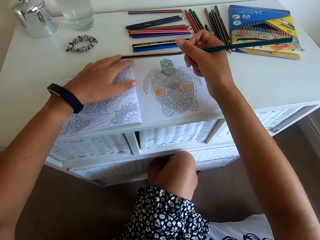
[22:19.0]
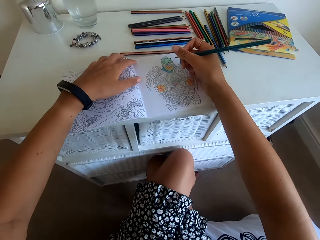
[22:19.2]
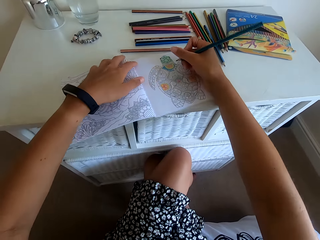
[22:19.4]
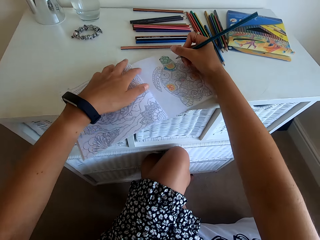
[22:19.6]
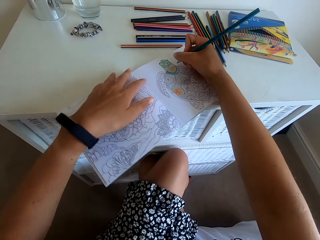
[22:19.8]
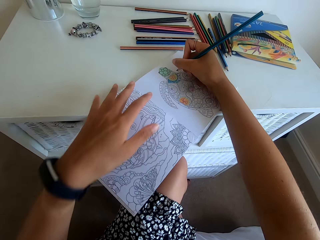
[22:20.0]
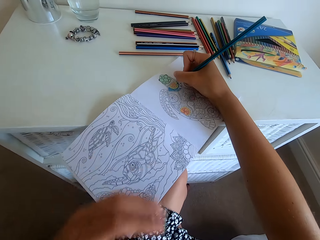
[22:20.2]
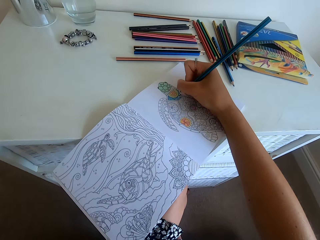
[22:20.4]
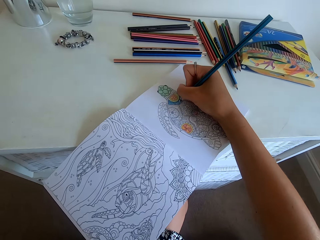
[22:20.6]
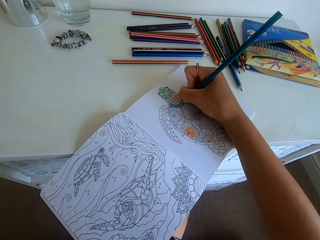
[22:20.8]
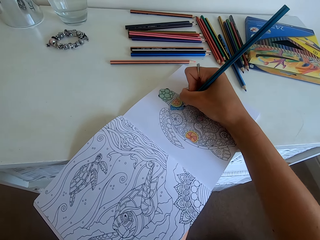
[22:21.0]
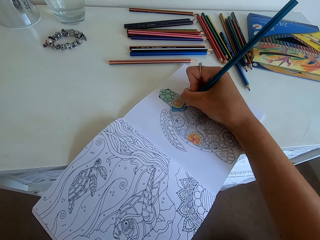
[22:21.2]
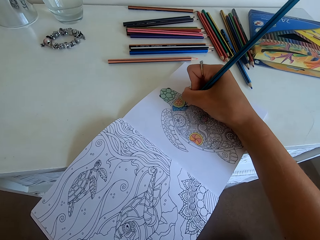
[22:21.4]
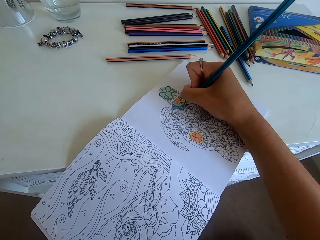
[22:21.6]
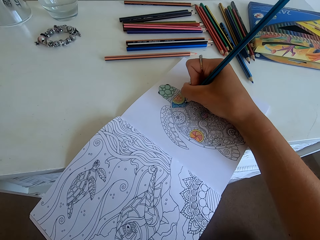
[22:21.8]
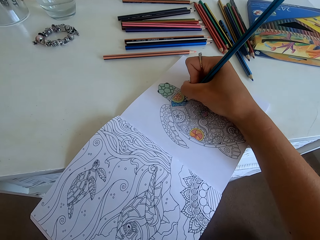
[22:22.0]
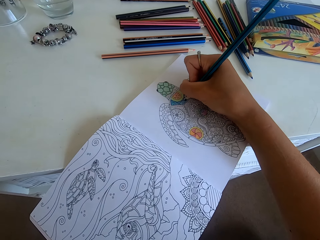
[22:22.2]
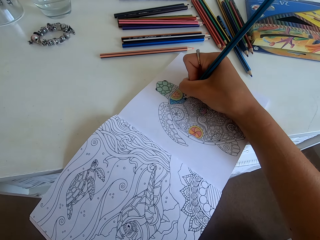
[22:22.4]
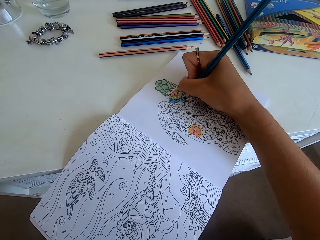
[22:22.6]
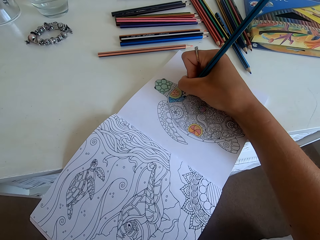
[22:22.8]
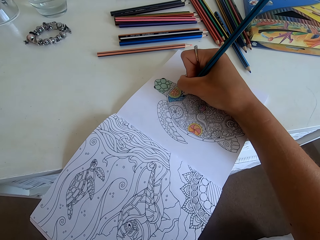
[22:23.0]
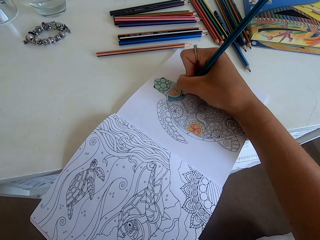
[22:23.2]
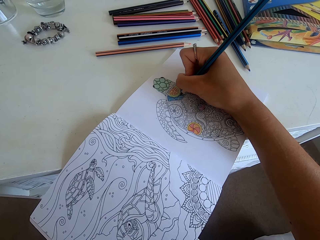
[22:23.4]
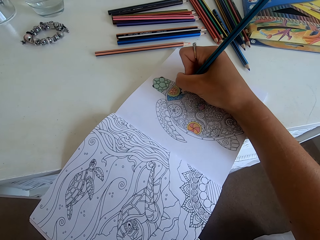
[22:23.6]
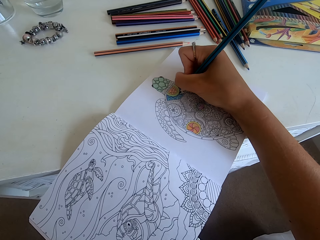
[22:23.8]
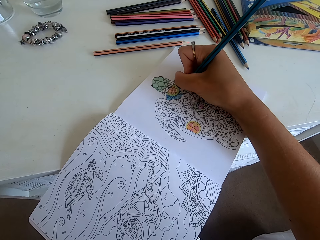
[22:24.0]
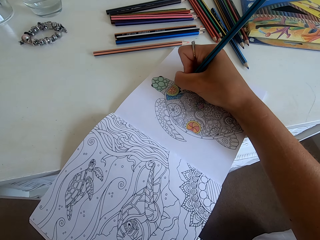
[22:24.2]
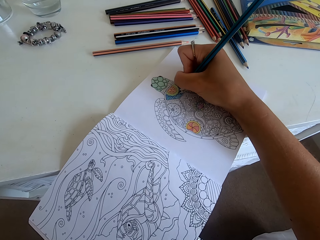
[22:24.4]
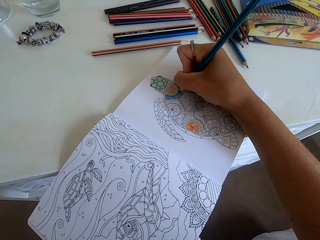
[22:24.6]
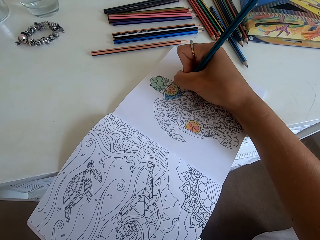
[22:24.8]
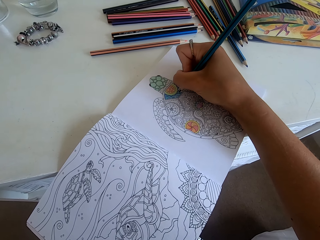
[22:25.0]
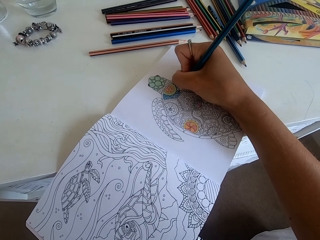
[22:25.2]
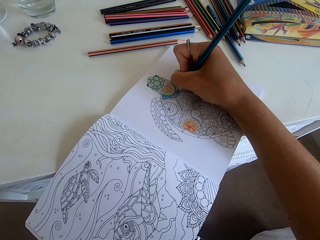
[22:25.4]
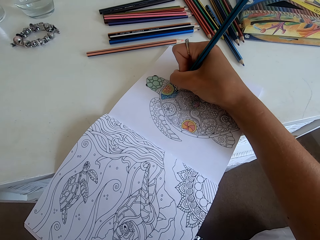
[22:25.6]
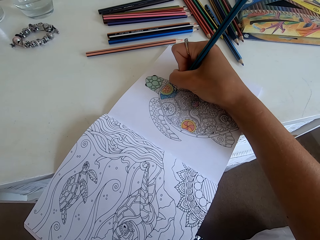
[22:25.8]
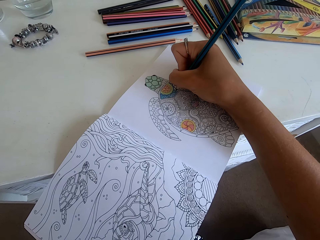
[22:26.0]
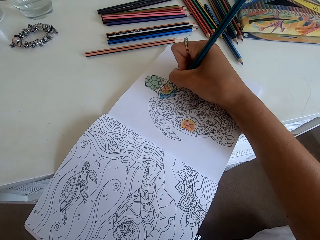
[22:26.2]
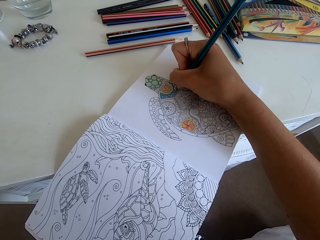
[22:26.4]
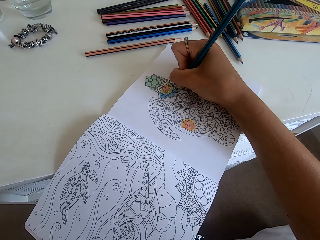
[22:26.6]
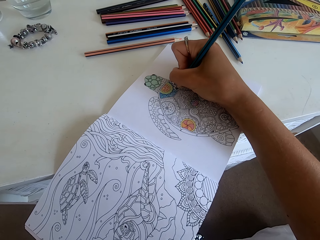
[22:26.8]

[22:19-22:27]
The camera wearer turns the drawing book. They color the picture.

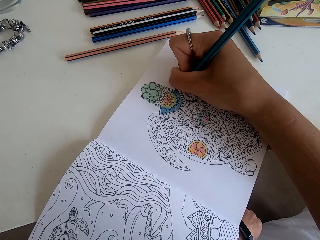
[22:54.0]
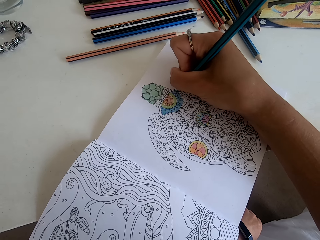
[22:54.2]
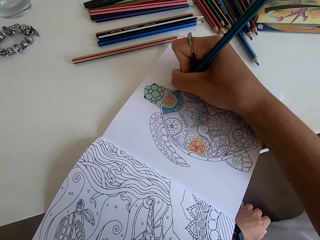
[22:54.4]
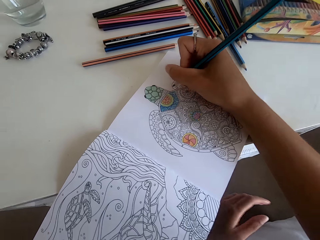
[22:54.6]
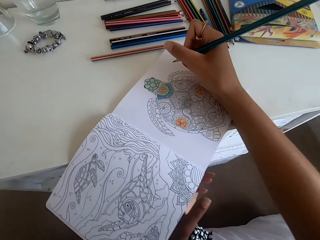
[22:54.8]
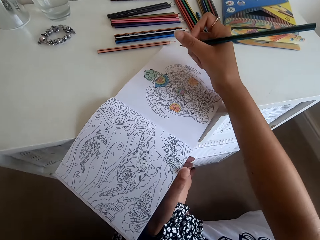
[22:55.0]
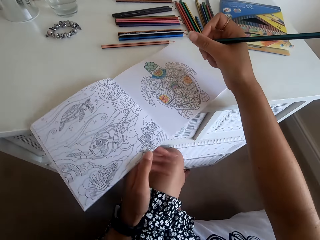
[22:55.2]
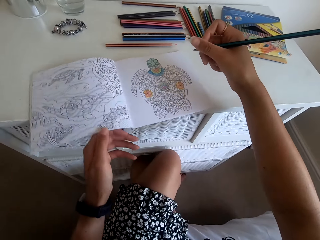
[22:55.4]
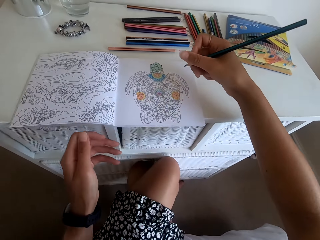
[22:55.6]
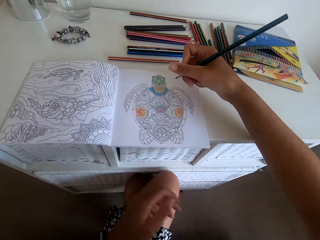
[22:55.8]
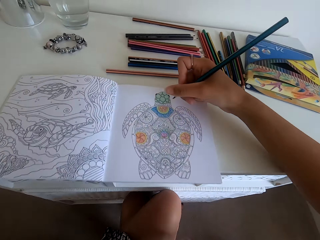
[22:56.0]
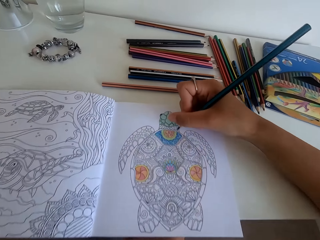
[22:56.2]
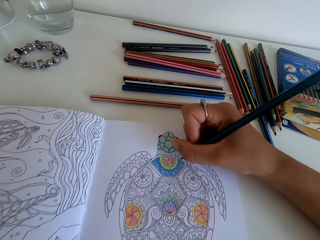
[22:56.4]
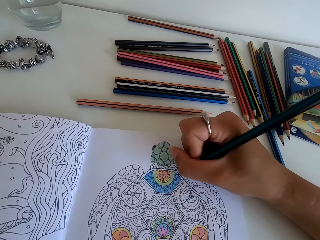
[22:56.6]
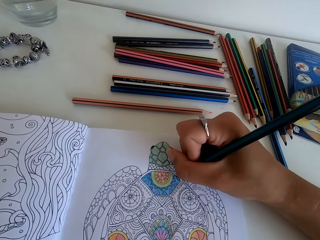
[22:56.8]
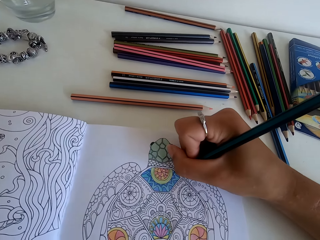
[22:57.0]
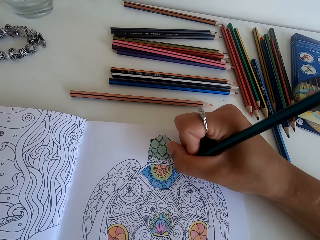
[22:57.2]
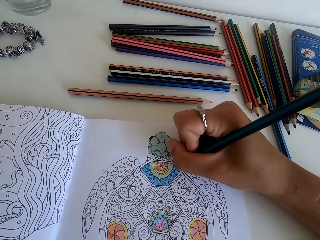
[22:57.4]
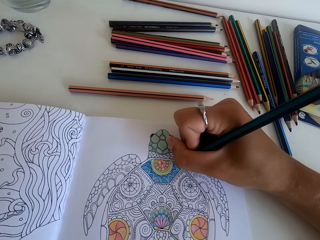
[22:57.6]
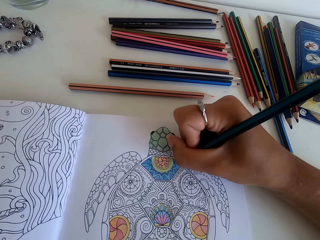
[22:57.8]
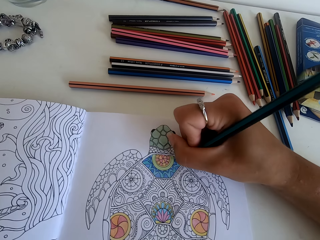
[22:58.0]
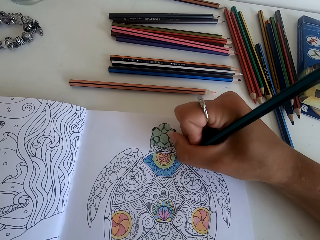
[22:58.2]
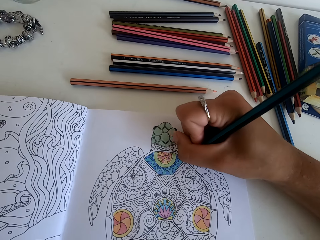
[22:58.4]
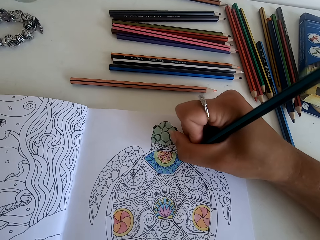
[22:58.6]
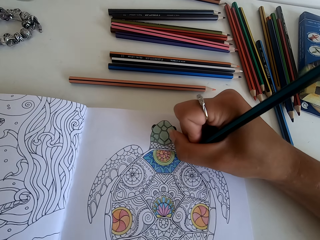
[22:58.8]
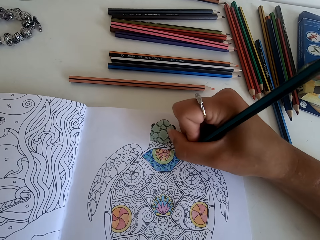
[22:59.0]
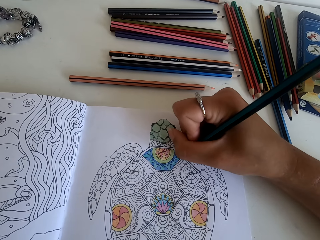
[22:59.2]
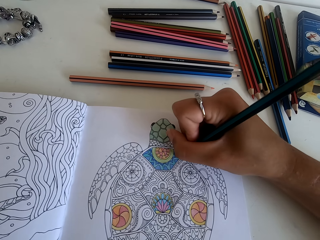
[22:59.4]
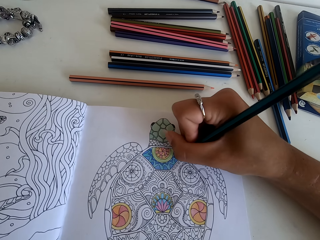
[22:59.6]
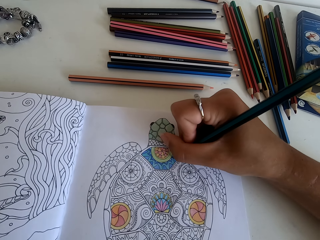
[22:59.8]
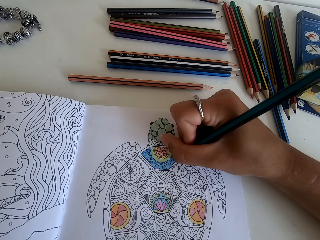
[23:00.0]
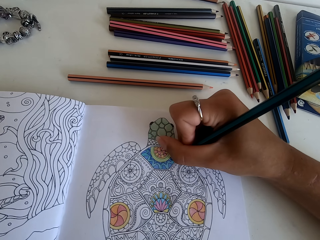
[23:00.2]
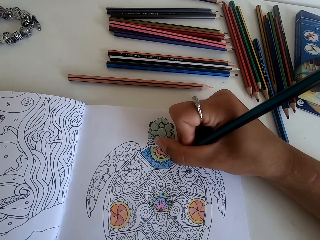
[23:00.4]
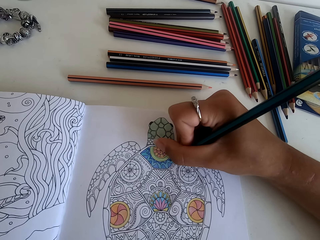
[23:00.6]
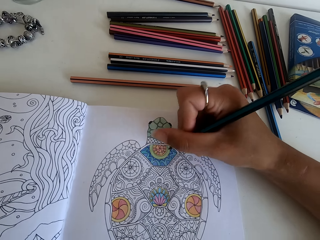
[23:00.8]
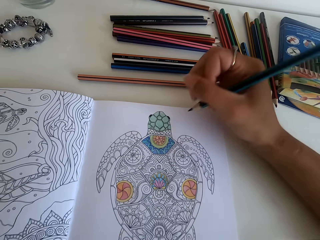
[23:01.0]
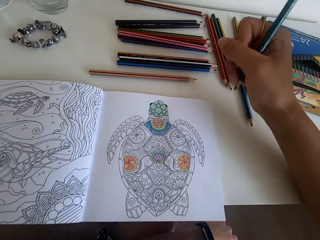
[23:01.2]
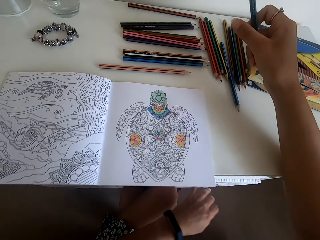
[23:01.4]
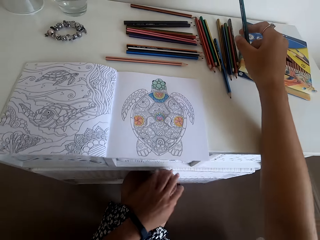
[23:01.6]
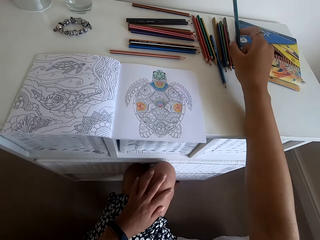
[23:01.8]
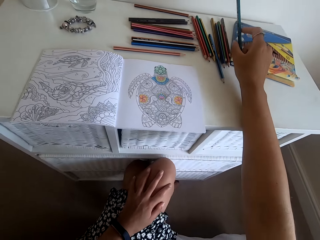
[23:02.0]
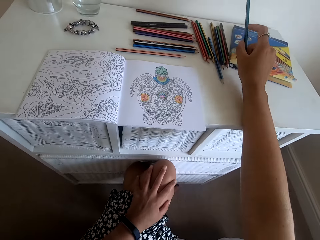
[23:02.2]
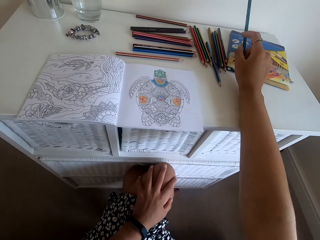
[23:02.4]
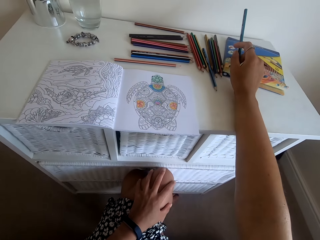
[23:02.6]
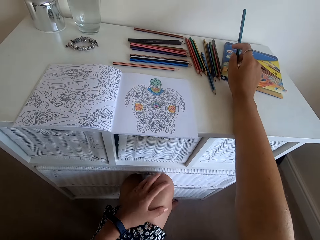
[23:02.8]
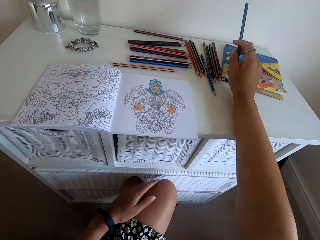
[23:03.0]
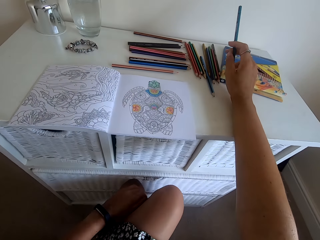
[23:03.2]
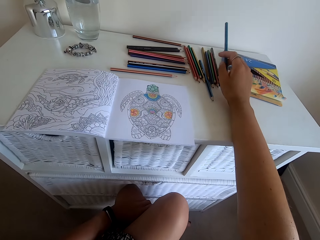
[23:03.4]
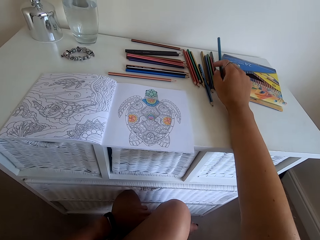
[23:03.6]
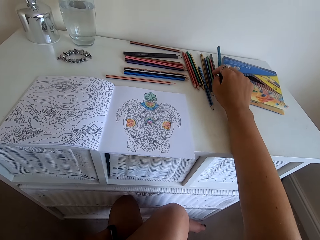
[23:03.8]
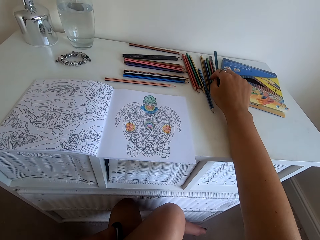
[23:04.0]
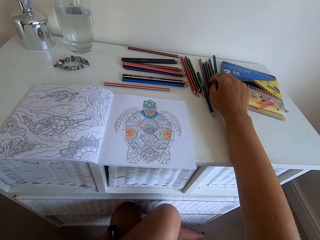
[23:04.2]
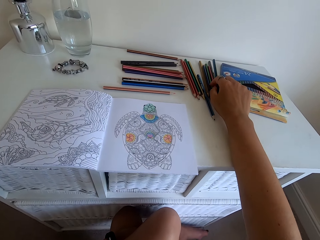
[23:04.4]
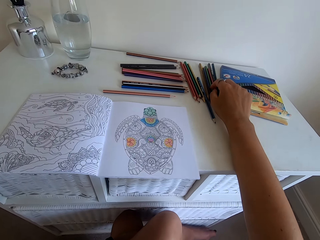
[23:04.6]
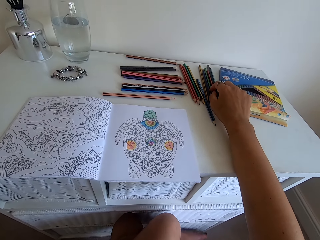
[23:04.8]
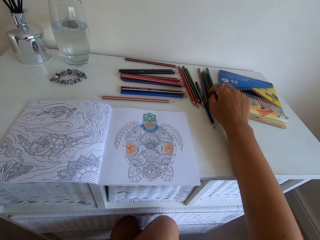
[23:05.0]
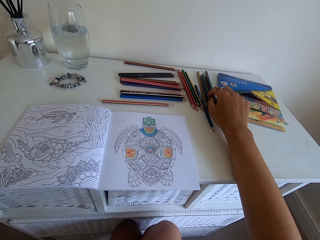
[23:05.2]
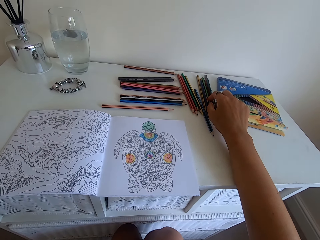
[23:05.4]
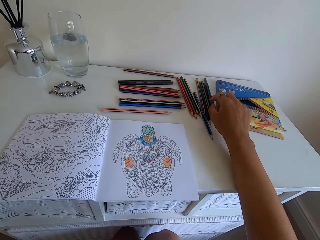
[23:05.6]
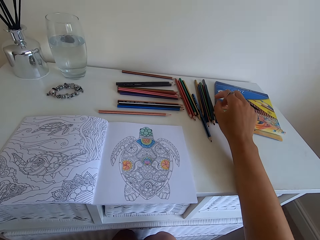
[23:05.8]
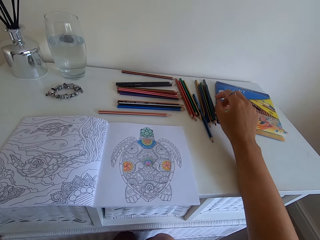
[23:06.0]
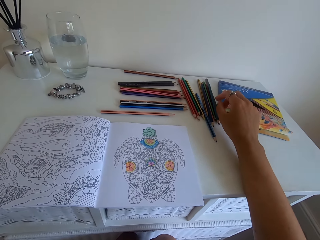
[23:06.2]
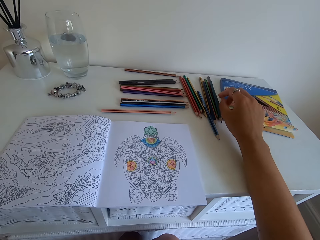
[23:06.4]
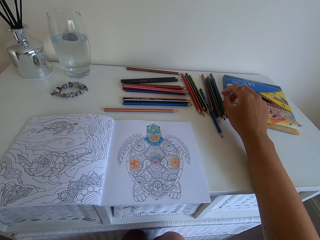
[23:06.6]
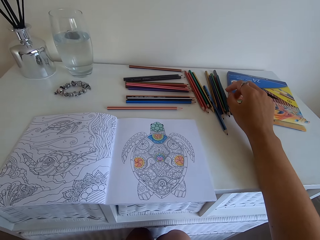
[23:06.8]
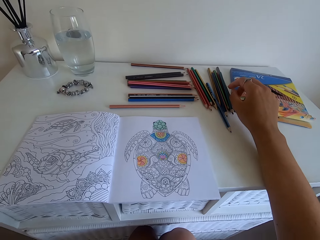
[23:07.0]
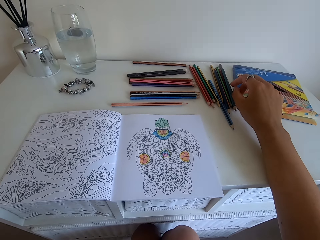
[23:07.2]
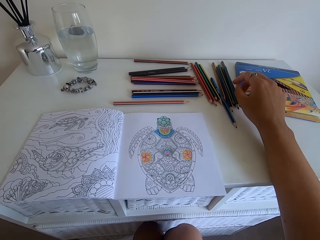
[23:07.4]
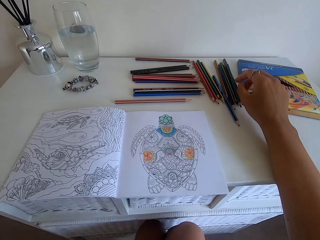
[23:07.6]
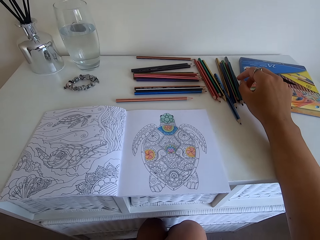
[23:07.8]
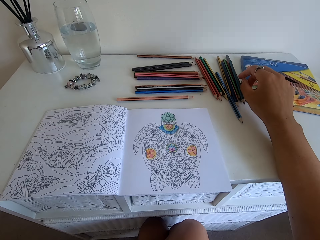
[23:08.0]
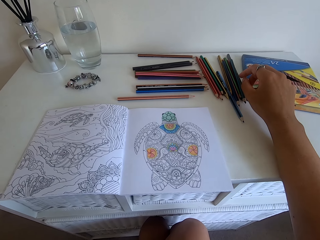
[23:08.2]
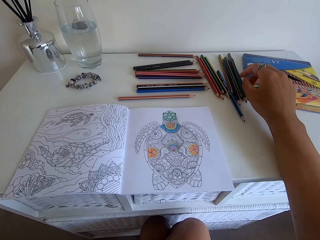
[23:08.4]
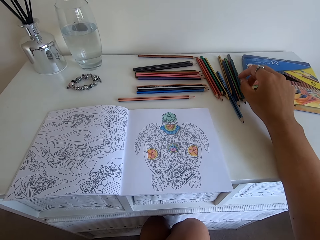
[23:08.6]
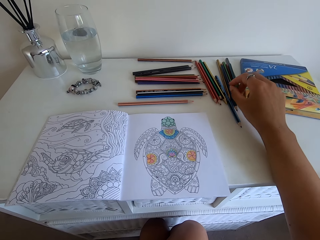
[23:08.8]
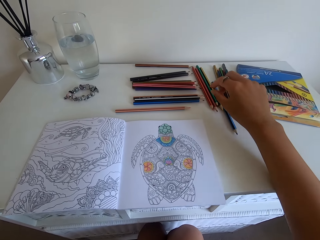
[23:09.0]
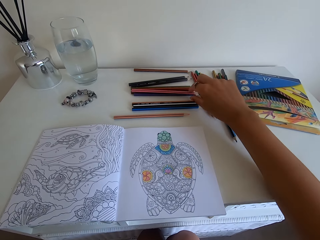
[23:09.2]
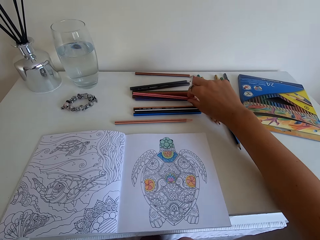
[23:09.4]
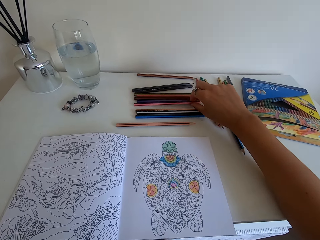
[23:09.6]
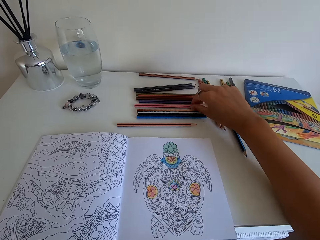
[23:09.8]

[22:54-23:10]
The camera wearer moves the book. They paint the book. They put down the color pencil.
